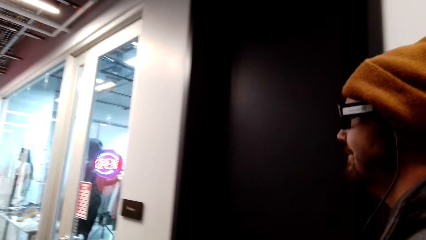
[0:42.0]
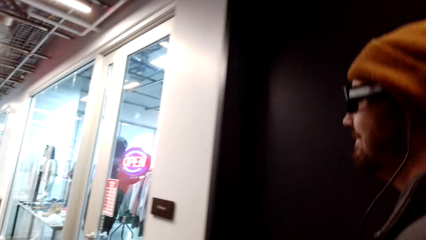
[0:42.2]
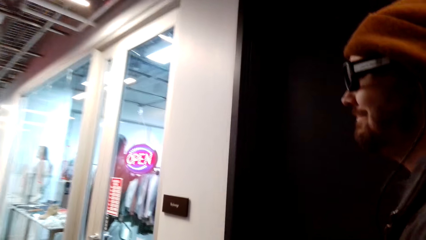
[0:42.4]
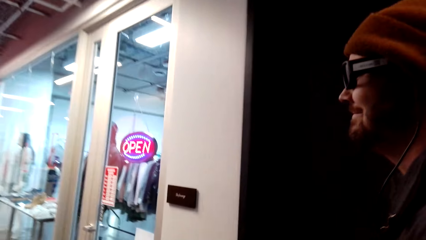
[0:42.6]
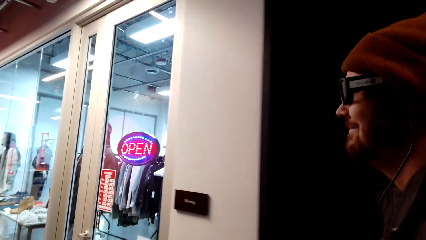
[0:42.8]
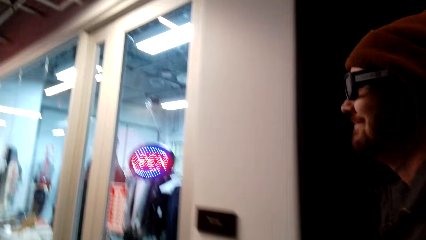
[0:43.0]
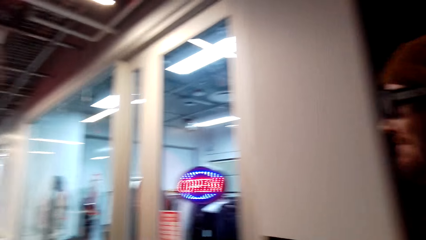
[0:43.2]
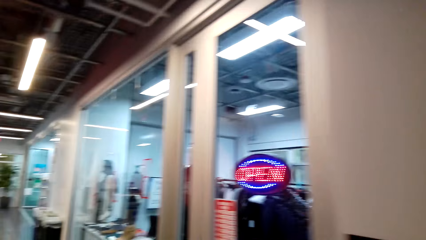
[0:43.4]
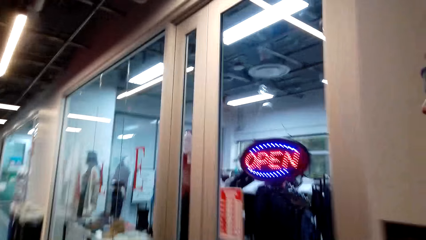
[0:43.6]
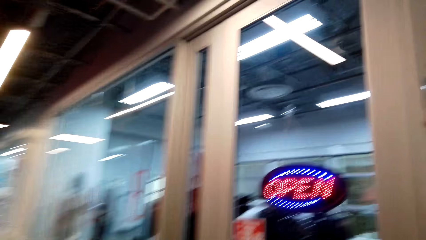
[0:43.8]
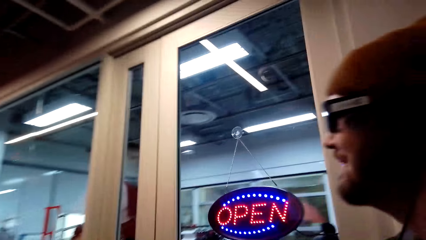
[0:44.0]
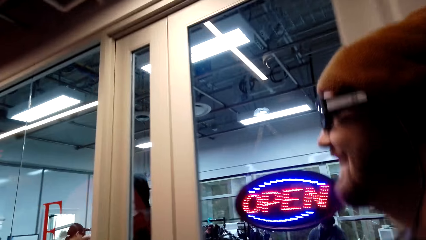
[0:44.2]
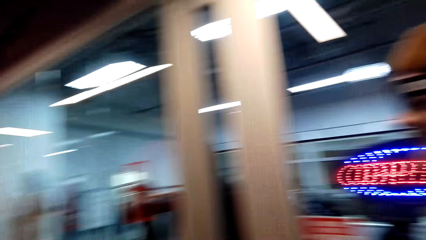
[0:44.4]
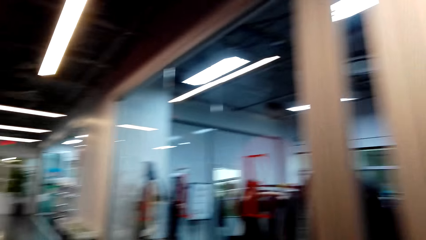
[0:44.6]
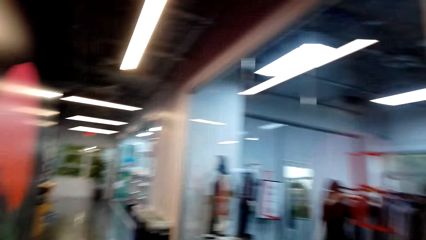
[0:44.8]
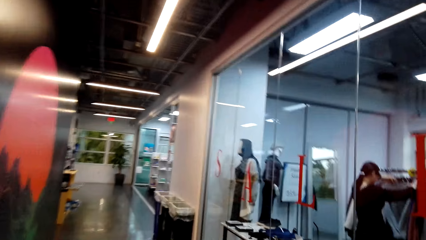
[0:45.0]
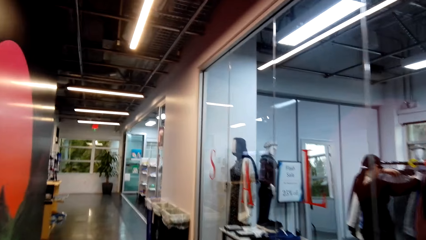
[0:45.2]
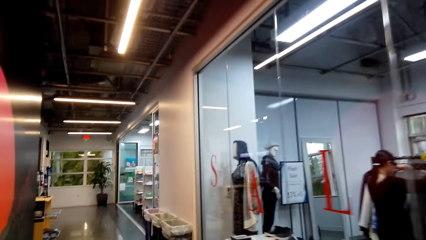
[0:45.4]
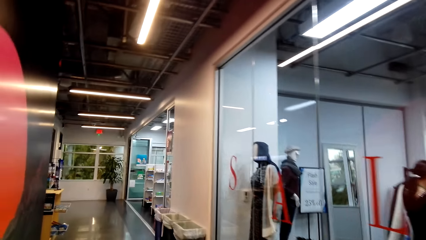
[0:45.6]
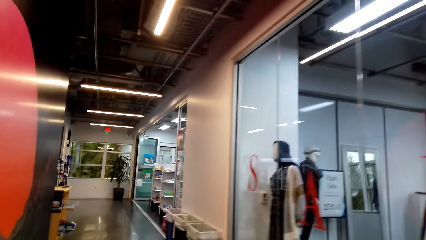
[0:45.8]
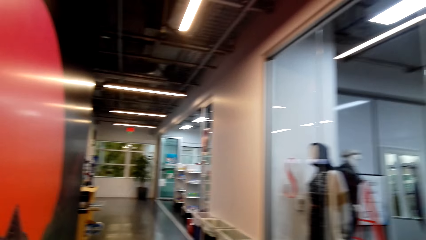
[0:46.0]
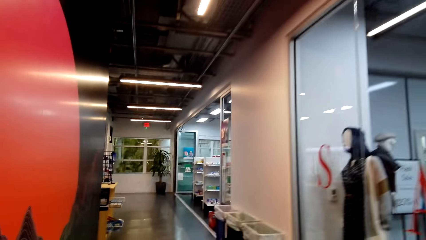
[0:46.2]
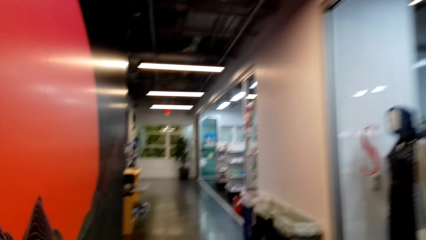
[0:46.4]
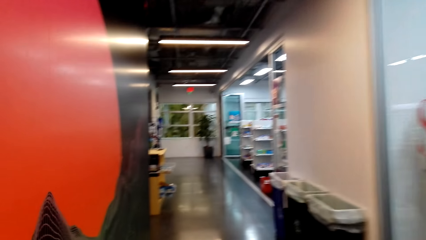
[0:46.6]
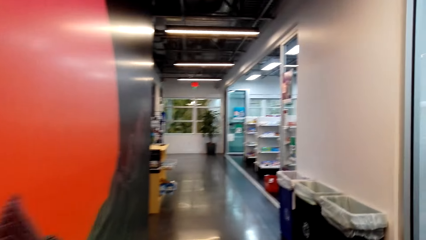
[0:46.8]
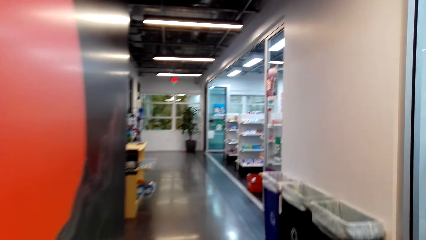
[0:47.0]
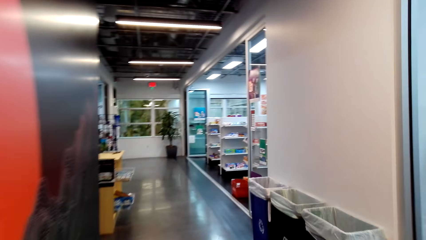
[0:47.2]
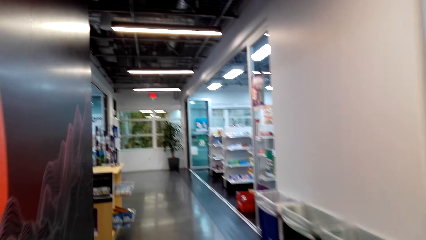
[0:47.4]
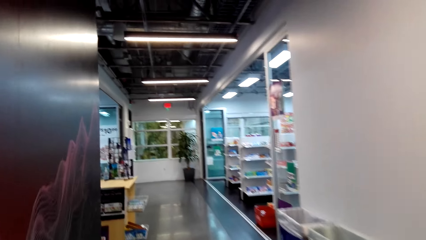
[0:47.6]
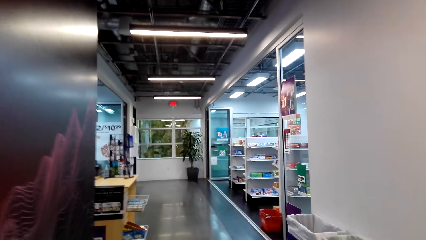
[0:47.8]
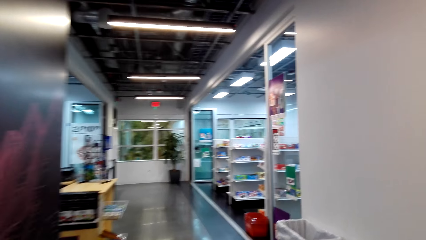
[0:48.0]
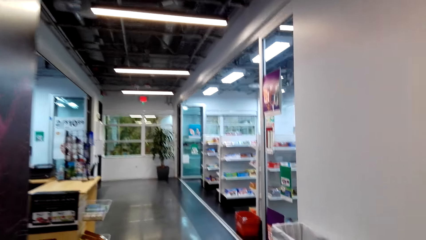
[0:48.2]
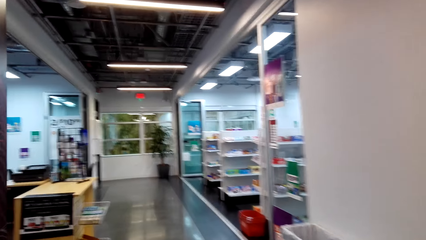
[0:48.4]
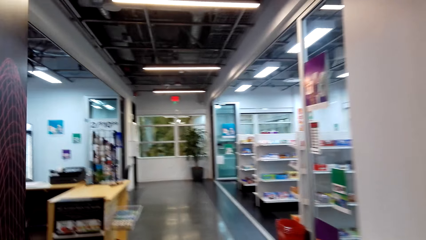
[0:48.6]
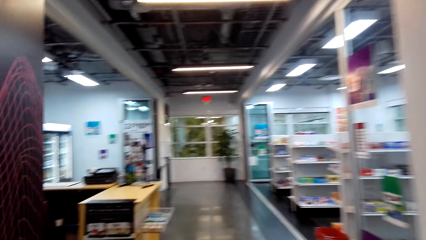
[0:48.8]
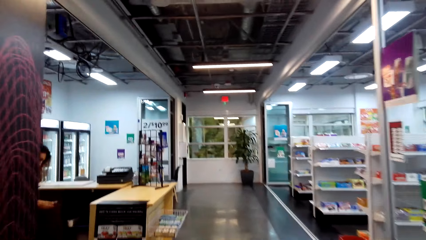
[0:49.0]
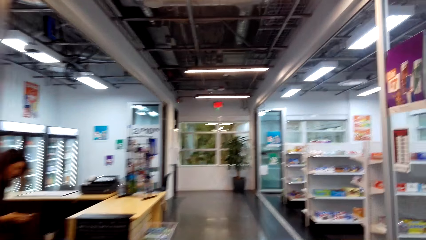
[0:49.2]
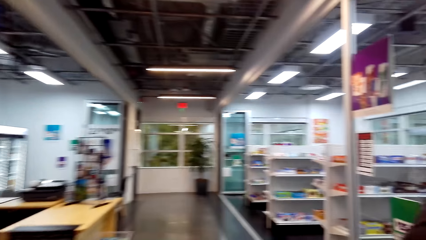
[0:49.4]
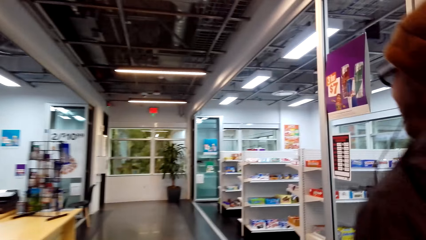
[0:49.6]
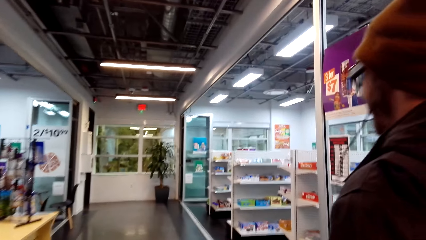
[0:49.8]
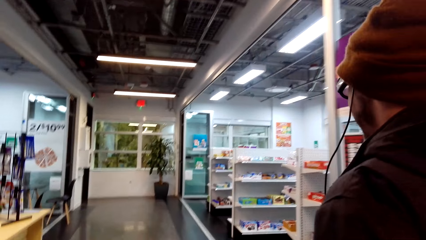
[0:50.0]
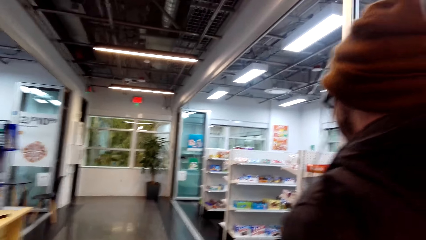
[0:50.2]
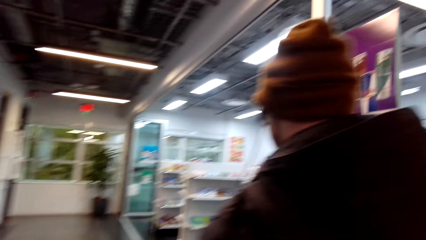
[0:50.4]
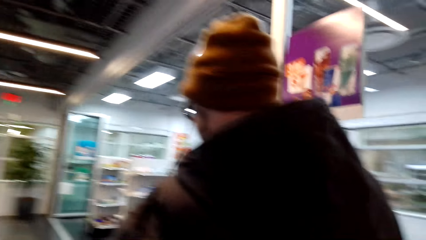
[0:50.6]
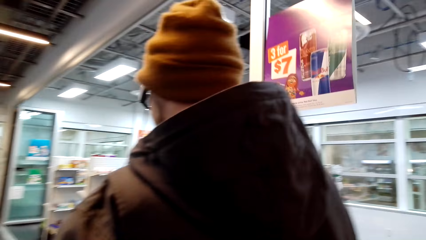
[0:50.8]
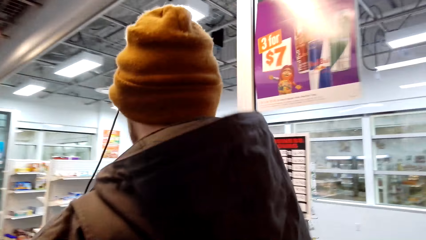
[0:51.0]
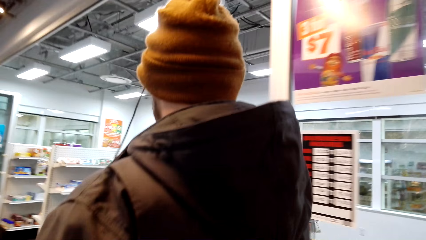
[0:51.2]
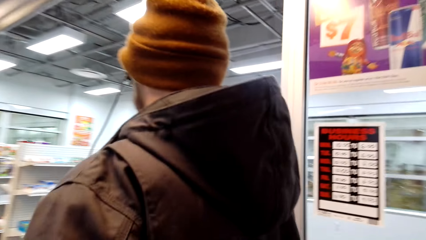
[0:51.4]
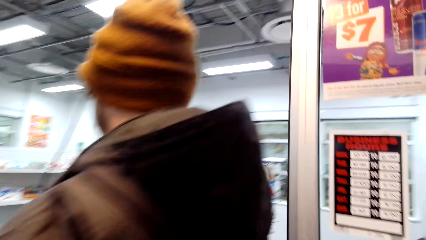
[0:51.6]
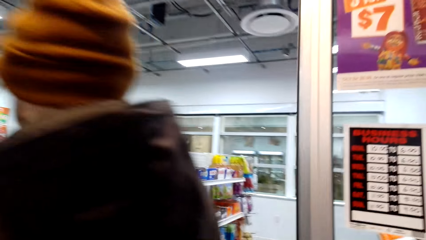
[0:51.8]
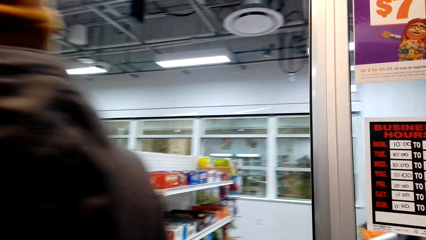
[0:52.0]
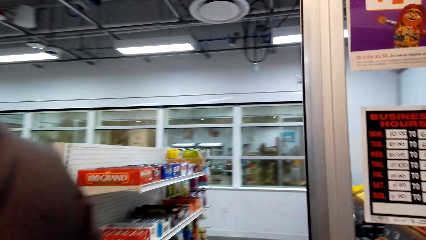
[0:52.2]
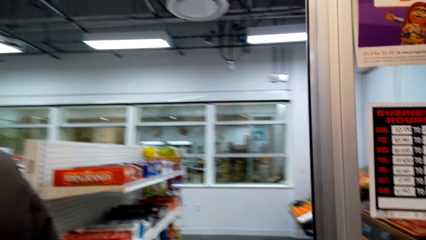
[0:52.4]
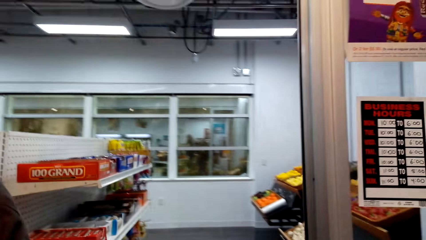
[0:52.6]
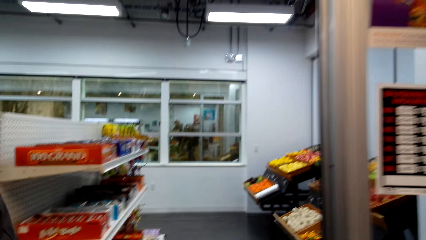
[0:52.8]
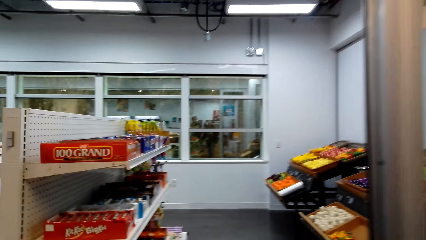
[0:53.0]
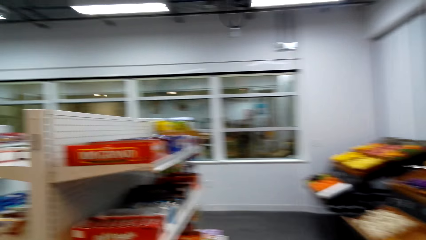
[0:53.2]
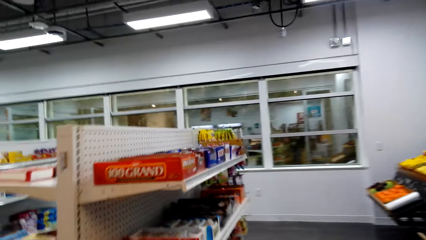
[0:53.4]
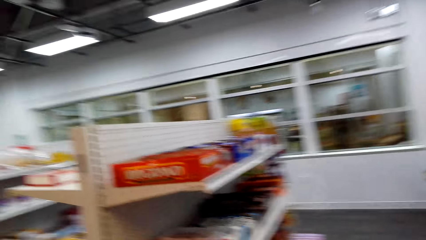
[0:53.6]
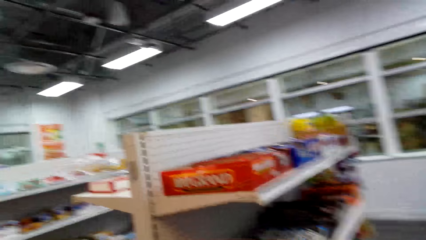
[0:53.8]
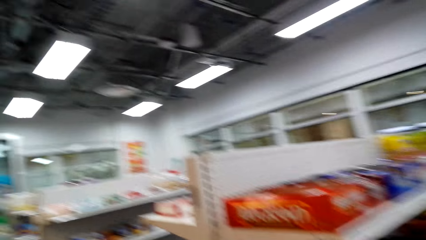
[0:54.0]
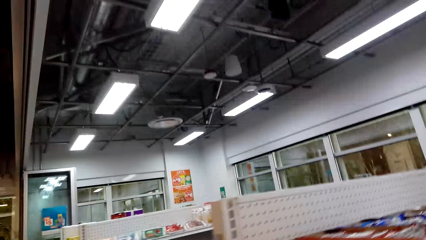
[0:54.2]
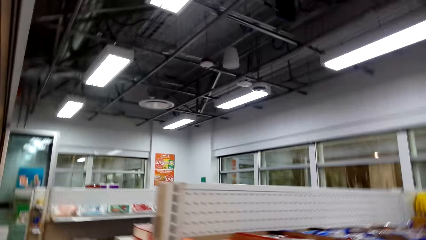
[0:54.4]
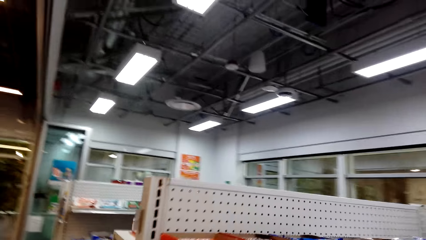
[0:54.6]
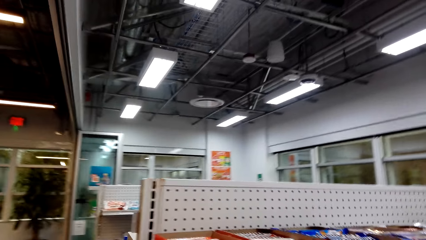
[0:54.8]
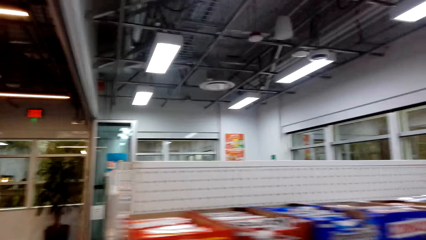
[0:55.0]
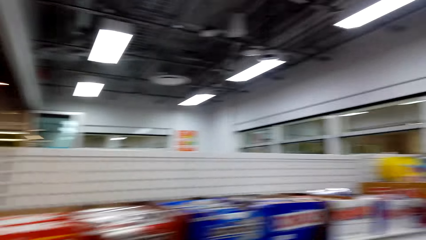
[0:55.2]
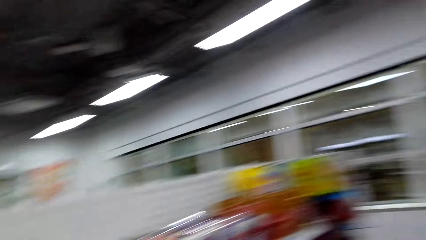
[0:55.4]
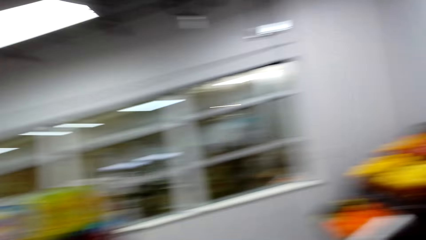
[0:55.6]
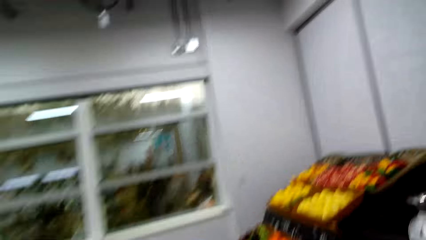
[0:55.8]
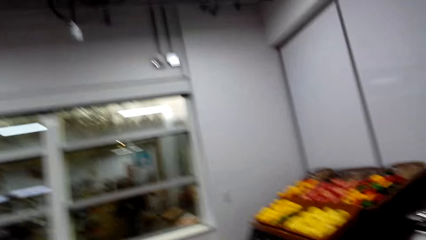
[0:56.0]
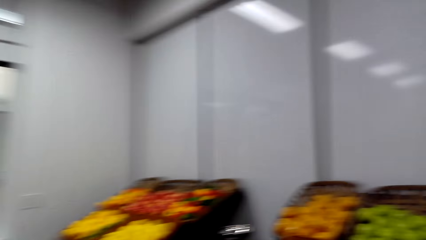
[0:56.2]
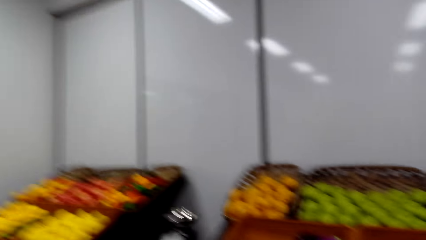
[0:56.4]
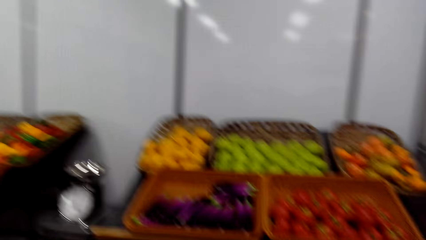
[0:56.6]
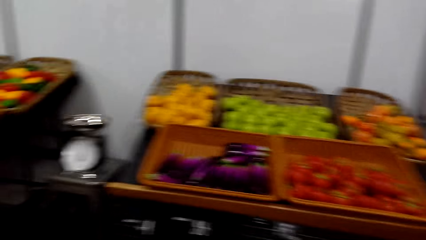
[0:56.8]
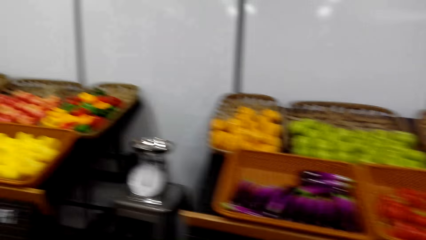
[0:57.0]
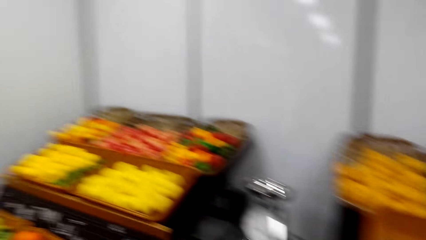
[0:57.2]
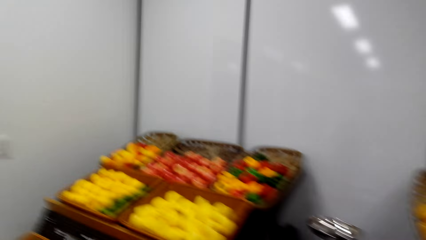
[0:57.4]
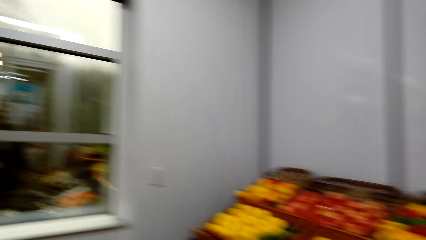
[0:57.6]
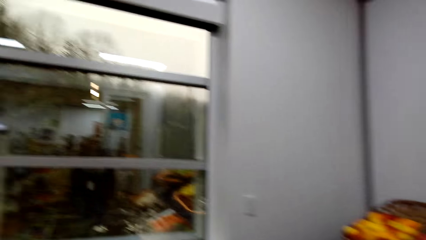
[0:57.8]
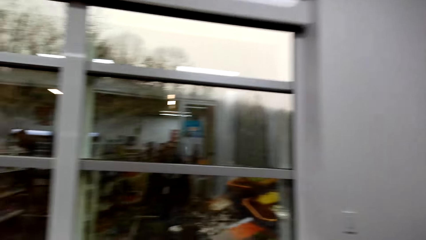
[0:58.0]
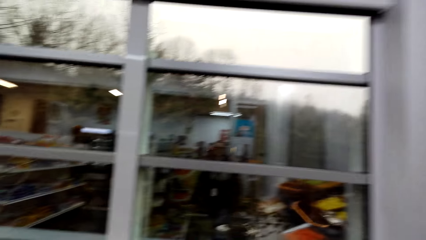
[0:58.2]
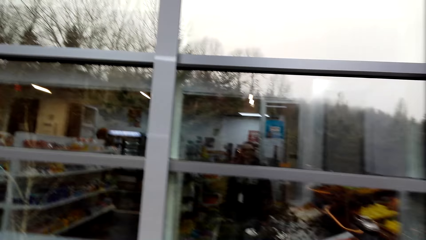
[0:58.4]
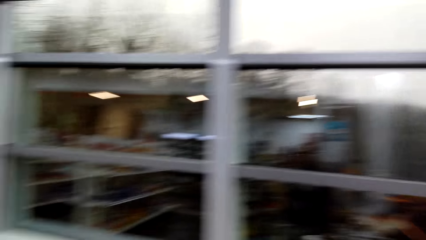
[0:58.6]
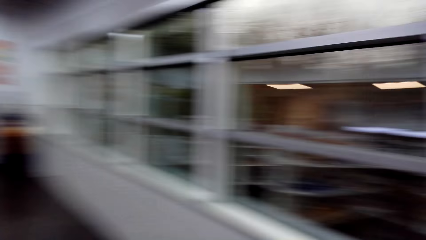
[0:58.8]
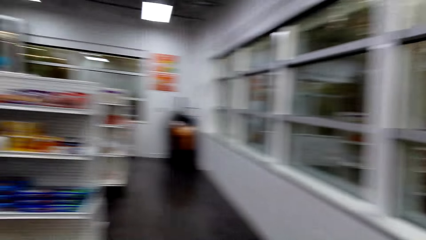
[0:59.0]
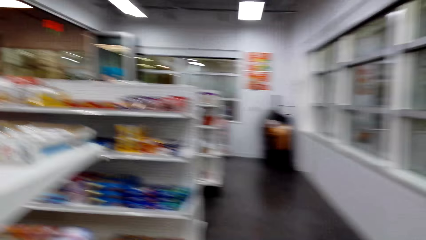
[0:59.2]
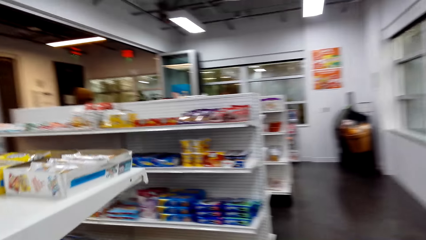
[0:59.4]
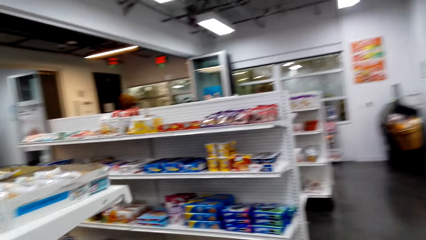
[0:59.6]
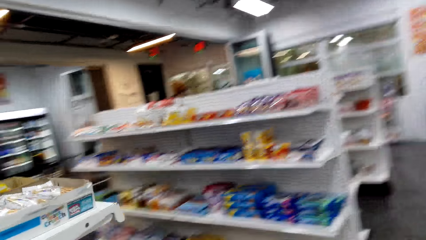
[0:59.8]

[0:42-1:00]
The man walks around. The camera wearer dialogues with the man. They walk around the store. They look around the store shelf. They dialogue with the man. They look around the fruits area. They look around the store.
